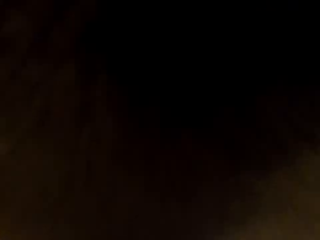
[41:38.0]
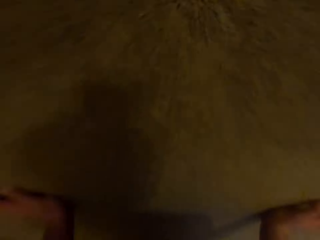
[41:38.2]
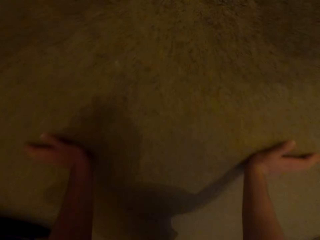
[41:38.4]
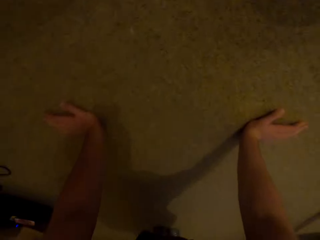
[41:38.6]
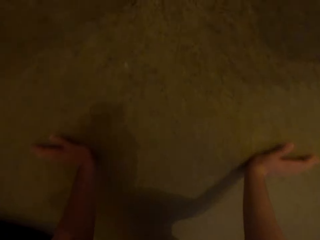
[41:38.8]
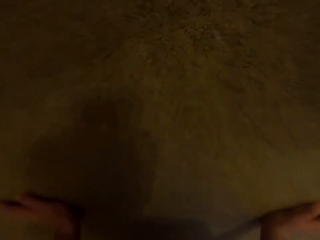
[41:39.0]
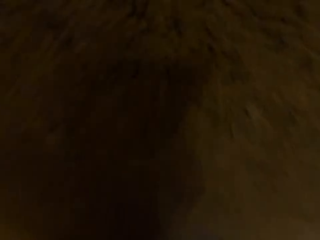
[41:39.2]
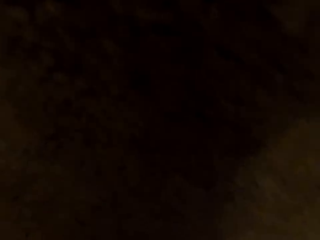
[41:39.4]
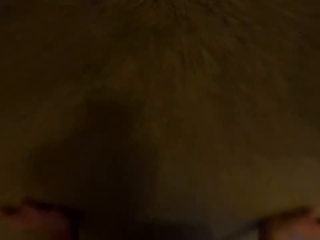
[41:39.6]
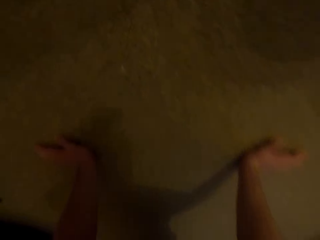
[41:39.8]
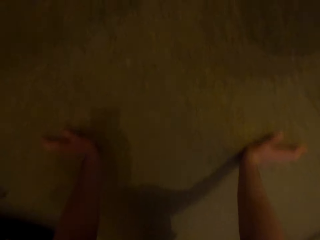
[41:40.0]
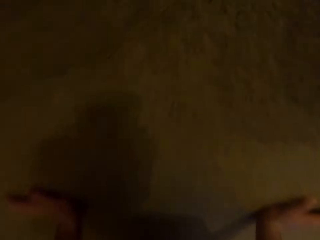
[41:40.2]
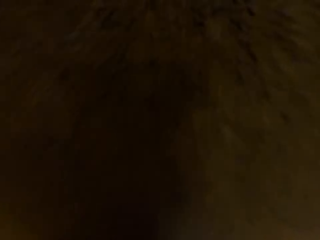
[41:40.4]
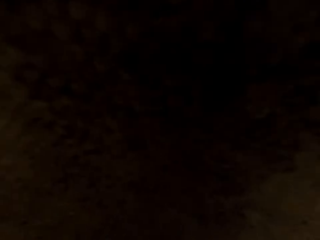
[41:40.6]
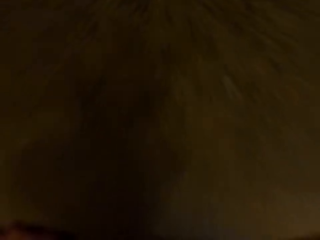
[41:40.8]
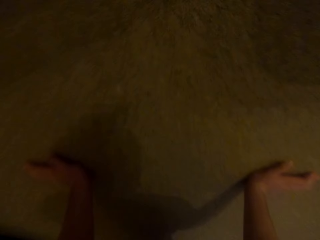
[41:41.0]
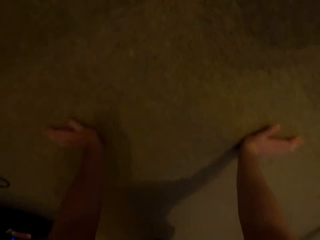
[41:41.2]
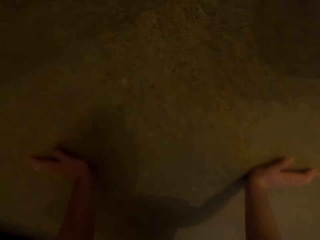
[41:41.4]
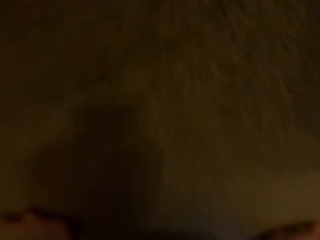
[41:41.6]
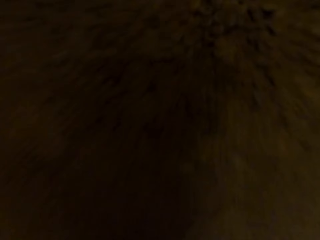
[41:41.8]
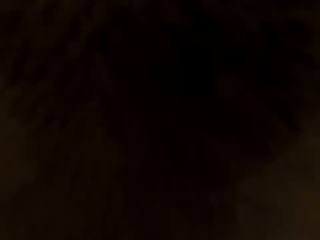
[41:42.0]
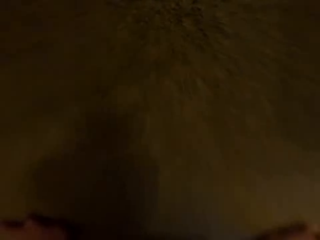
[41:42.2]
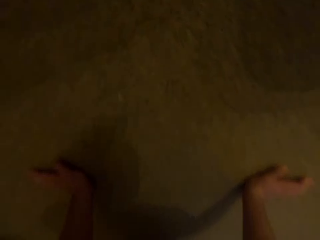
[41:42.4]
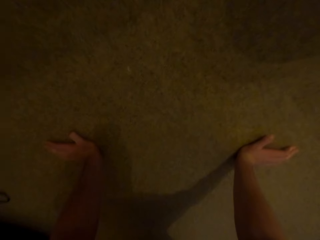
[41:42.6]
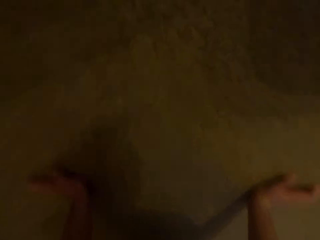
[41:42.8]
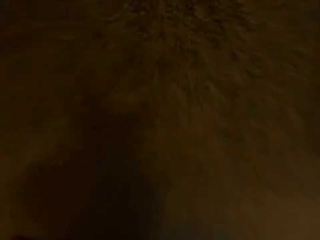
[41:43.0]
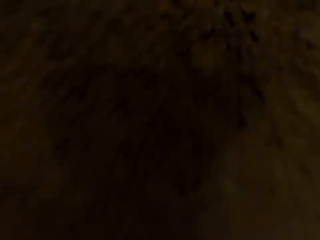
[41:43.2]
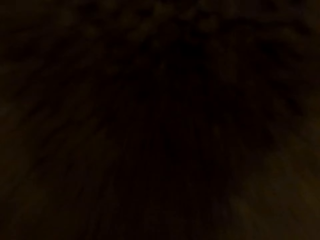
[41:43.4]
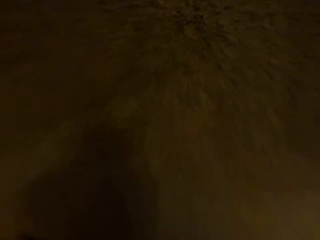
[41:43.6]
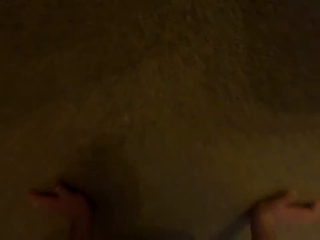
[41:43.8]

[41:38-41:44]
The camera wearer does some push ups.

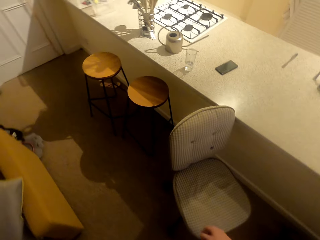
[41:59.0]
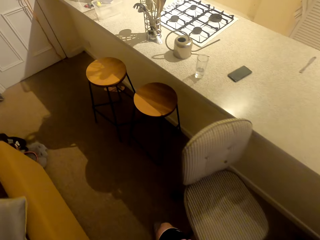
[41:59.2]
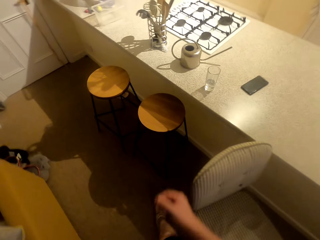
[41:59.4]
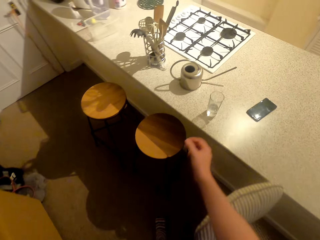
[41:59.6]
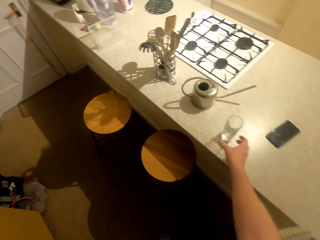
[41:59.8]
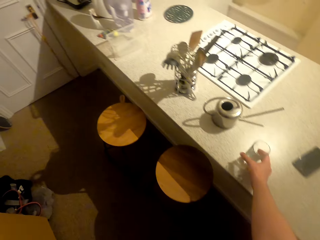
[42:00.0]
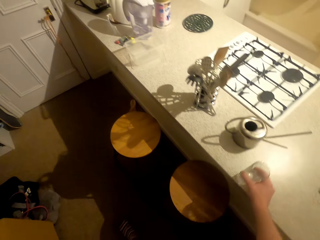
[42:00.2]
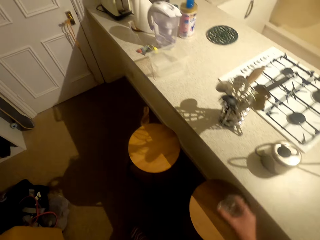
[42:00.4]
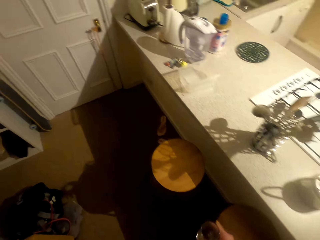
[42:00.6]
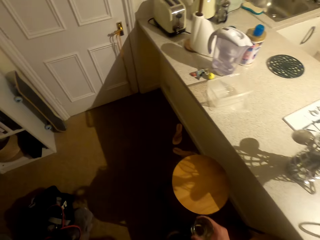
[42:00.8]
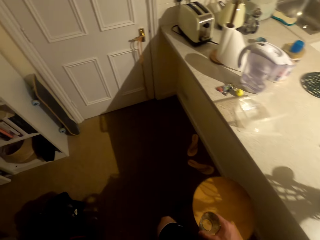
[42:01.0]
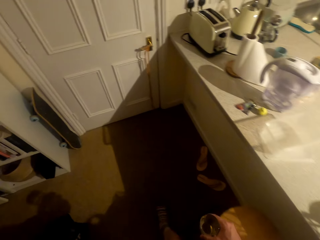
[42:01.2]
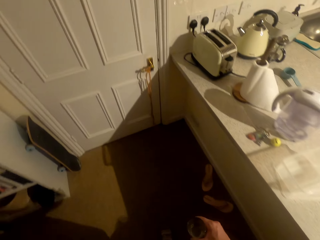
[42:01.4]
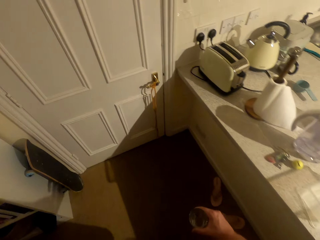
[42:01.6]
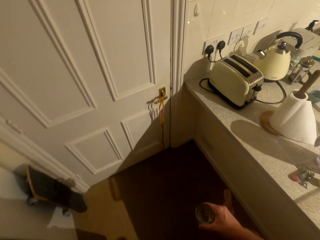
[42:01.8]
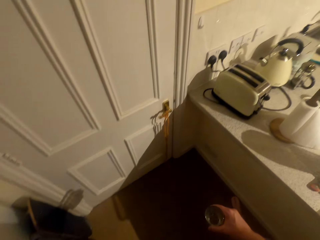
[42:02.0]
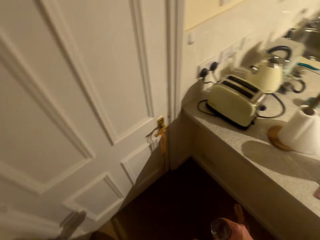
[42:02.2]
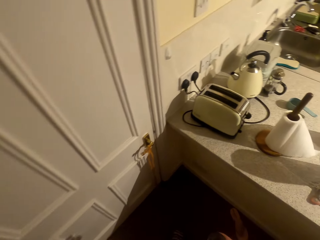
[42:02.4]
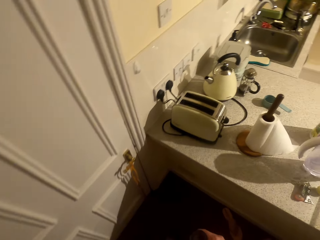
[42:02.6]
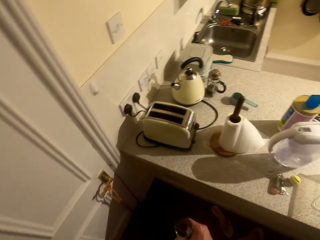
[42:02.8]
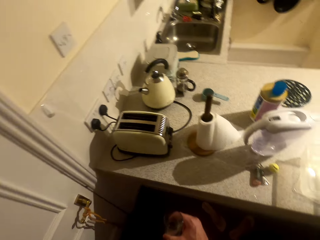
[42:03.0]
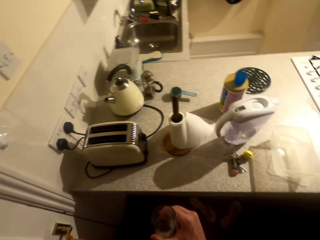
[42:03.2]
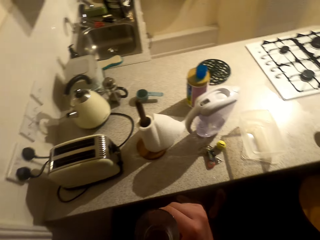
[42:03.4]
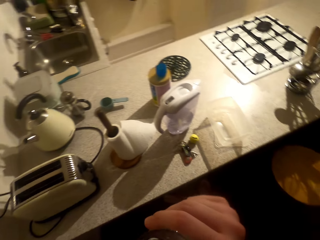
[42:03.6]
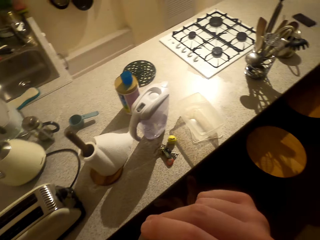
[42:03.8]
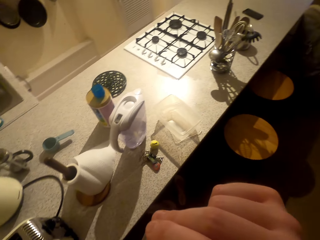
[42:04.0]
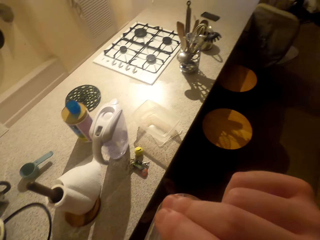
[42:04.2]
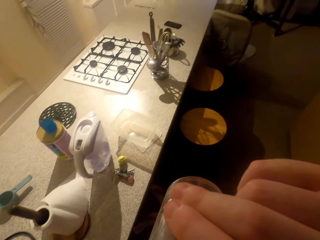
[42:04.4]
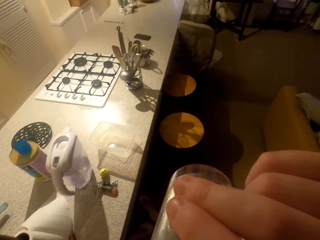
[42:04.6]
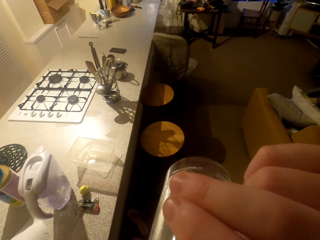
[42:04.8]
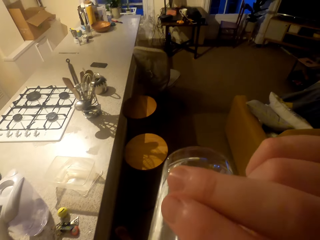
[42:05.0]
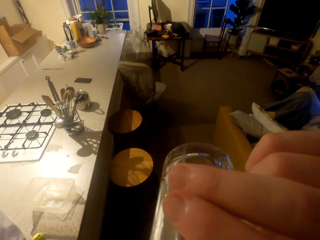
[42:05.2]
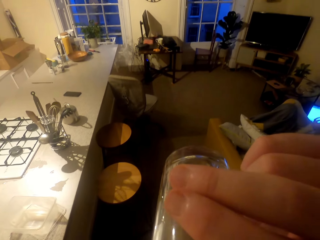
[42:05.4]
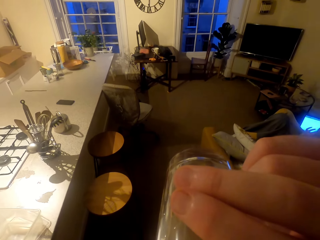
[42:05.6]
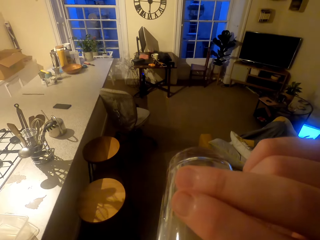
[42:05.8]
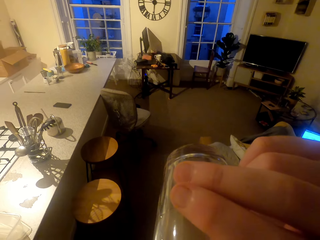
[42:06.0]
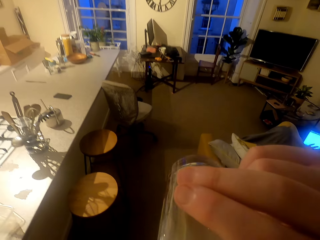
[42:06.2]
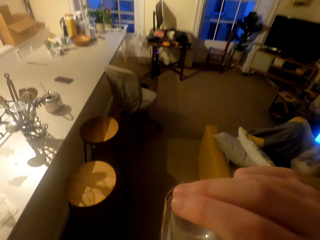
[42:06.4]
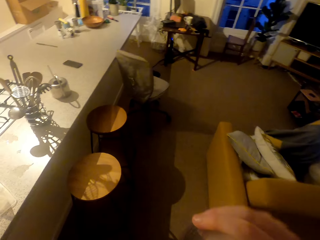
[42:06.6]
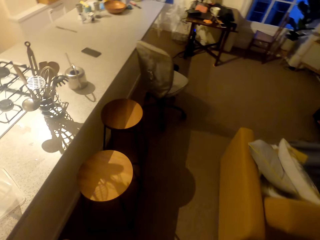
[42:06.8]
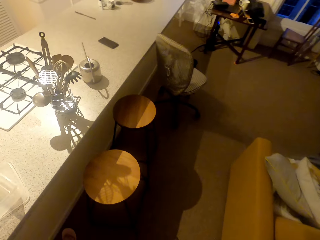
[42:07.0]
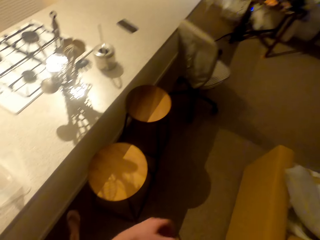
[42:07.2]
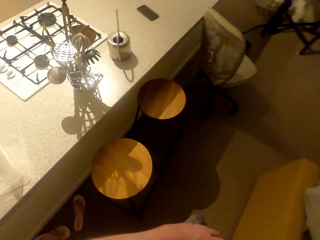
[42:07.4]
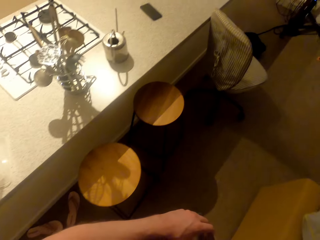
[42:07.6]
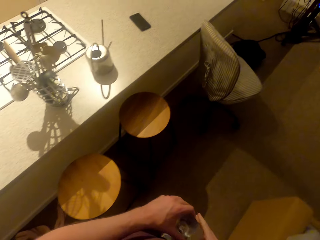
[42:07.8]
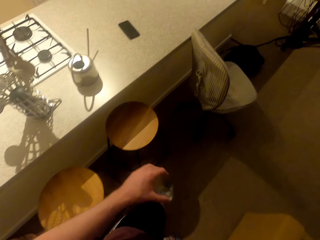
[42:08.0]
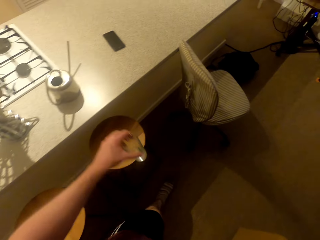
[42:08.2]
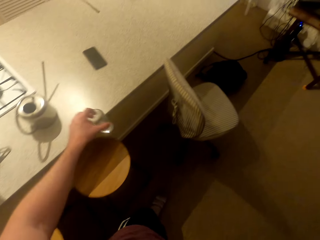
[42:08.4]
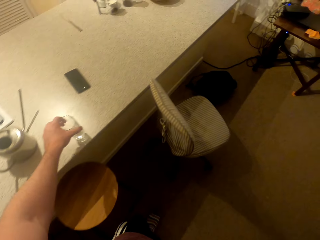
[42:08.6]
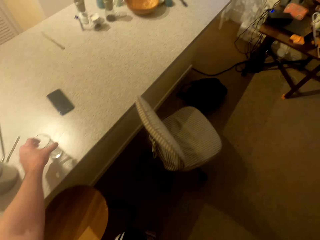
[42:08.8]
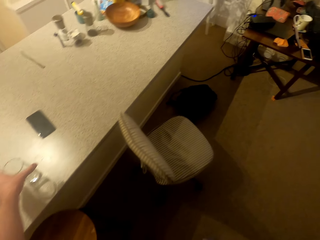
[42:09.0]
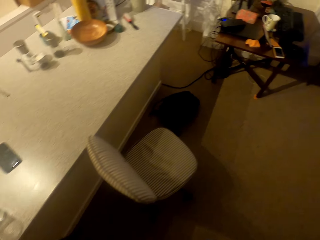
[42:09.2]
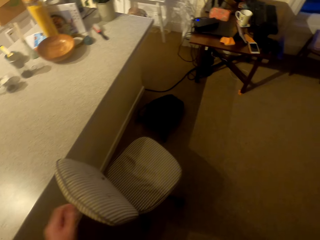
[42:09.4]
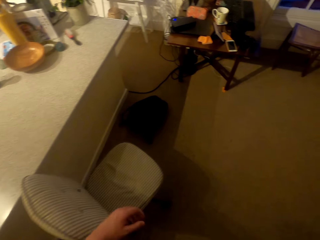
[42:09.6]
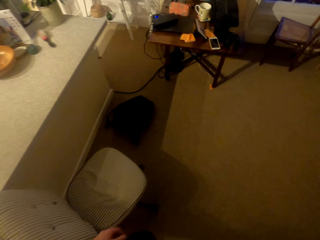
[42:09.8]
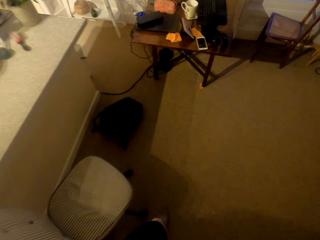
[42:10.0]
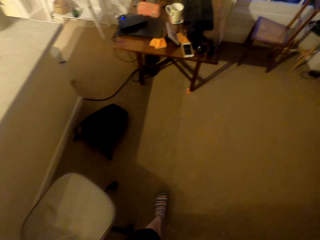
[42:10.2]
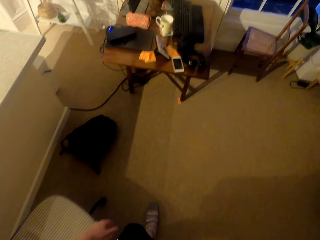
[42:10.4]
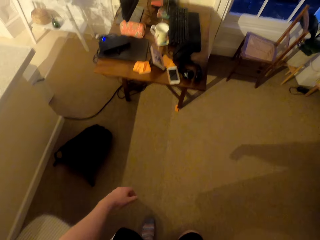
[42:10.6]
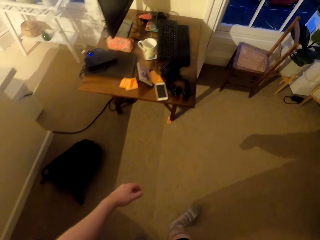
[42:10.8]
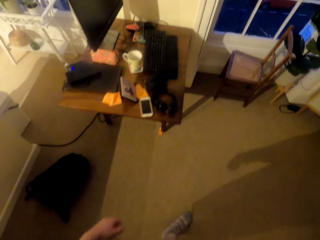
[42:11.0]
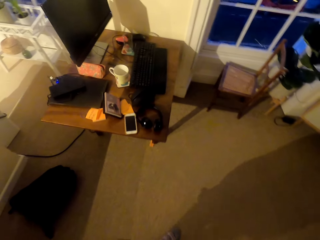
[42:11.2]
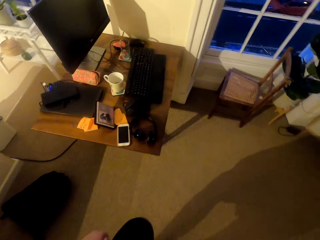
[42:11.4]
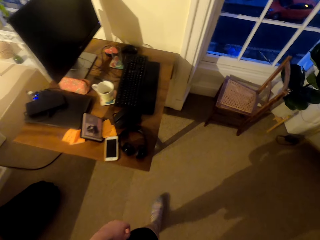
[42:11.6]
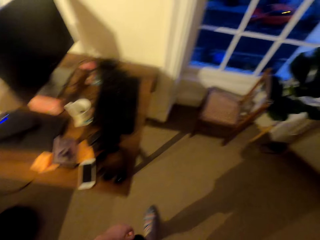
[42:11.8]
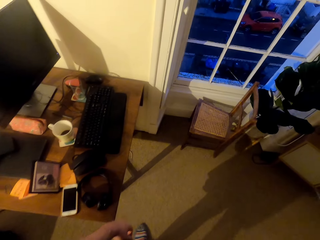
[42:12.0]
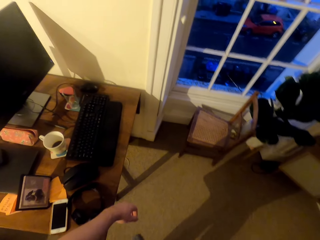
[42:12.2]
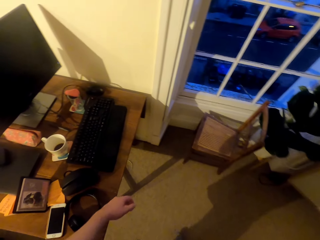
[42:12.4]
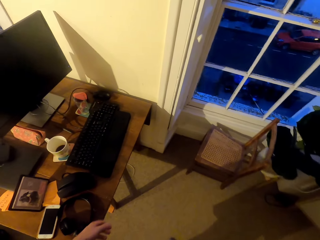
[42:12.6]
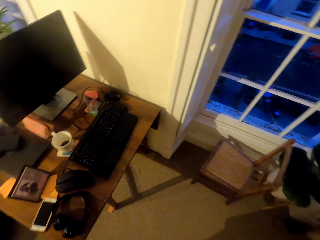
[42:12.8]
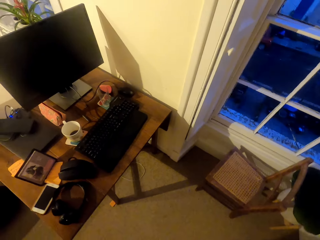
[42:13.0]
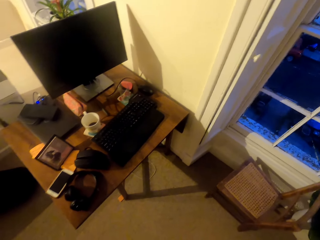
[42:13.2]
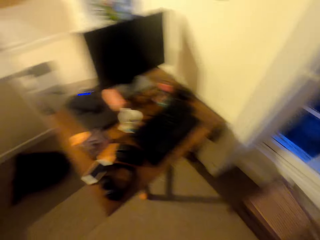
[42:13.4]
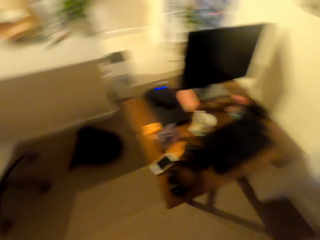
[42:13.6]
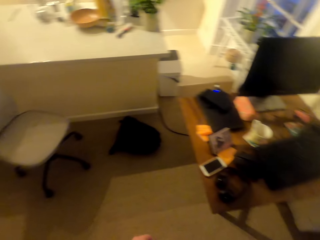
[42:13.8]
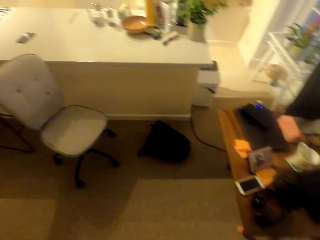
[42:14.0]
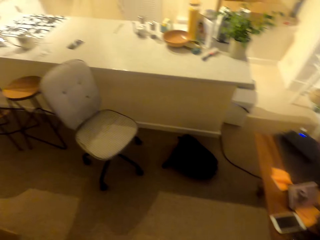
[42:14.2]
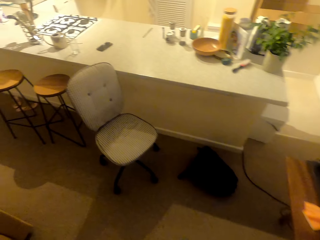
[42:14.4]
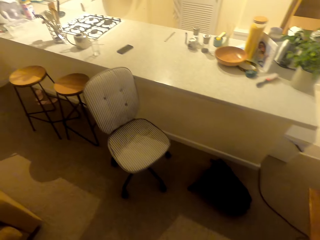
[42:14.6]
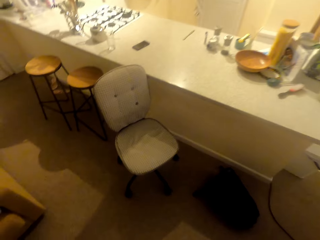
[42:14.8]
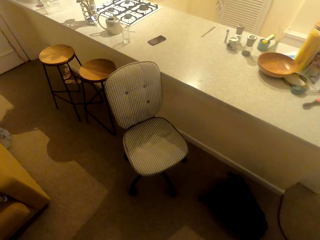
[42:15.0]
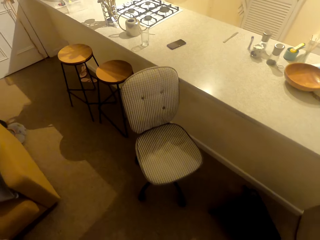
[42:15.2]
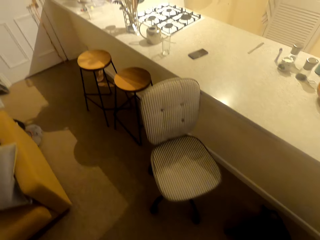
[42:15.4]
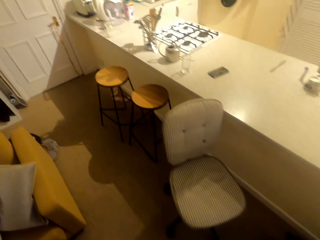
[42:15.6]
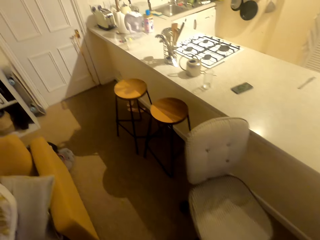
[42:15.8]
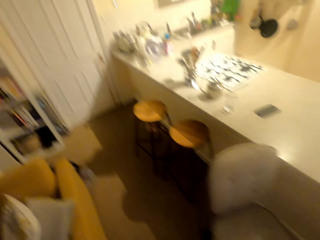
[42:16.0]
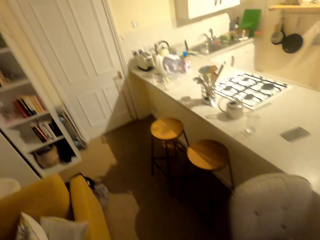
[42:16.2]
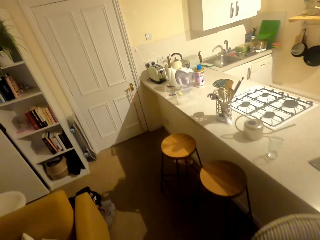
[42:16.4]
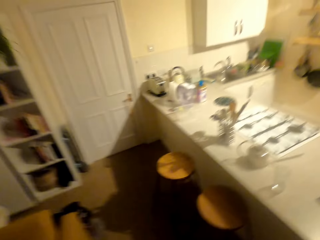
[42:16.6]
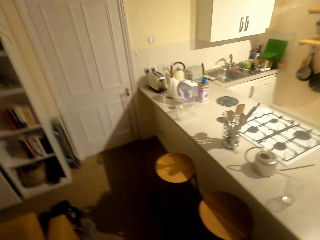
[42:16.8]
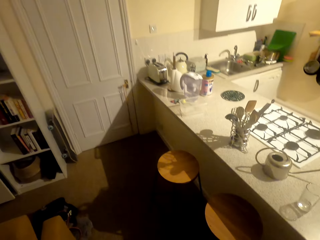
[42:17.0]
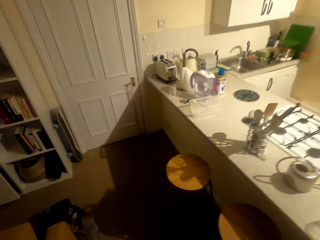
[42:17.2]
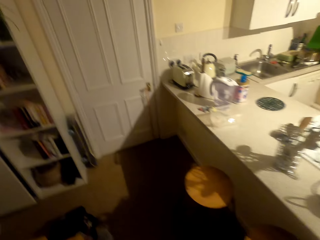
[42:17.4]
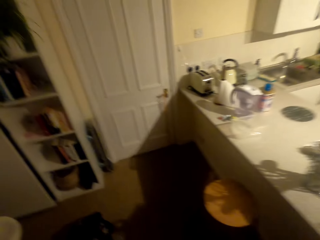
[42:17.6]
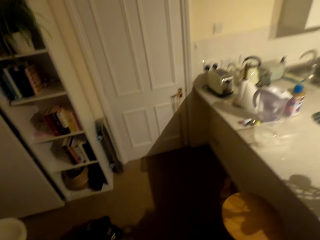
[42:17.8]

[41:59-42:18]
The camera wearer picks up a glass of water on the kitchen counter. They walk back and drink some water. They place the glass on the kitchen counter and walk back. They walk around the house and turn the camera.
